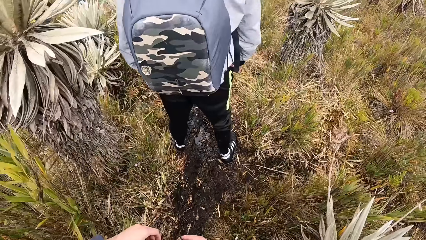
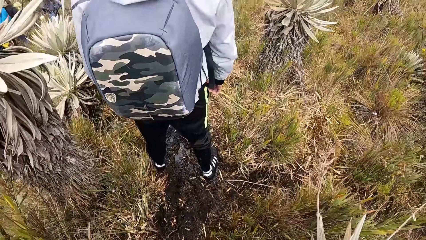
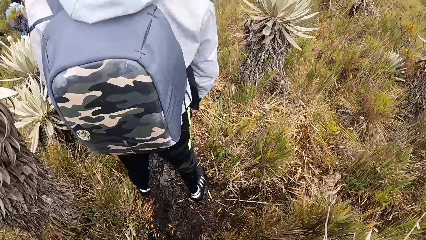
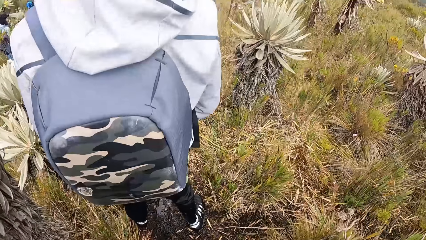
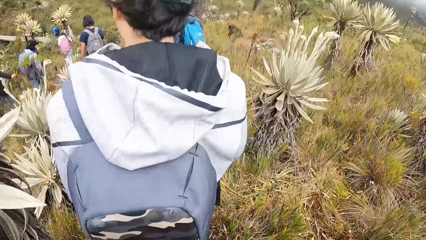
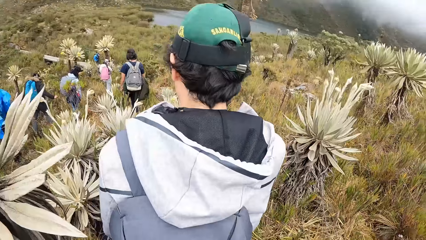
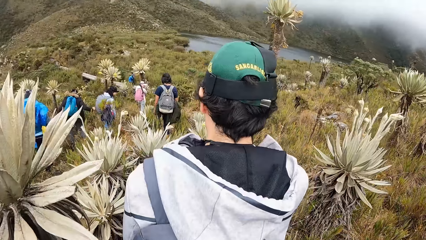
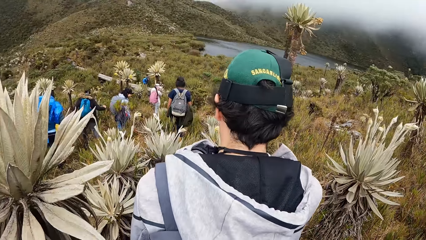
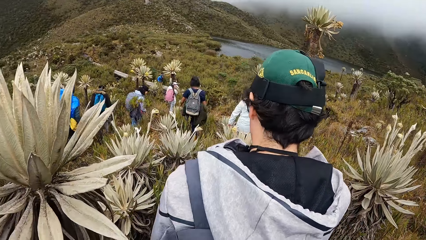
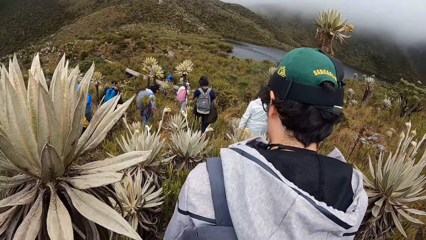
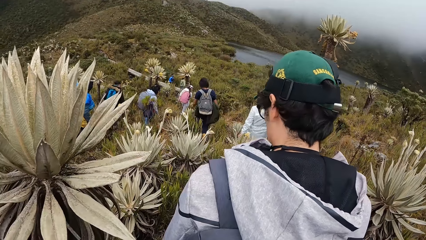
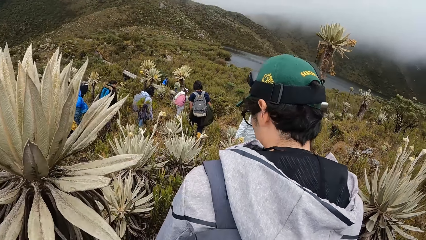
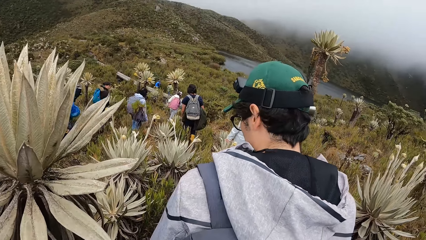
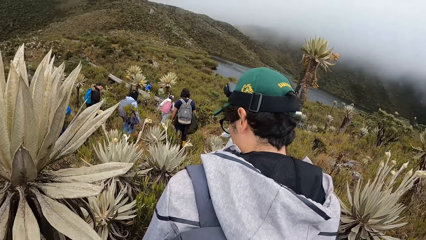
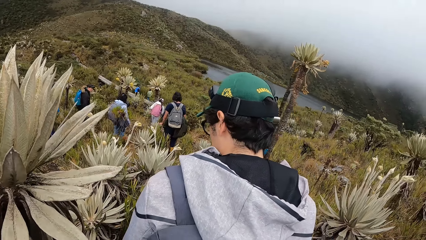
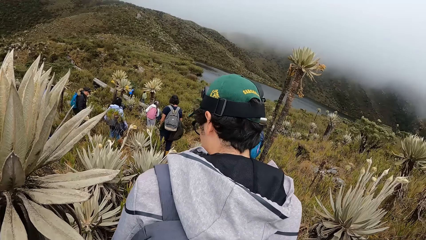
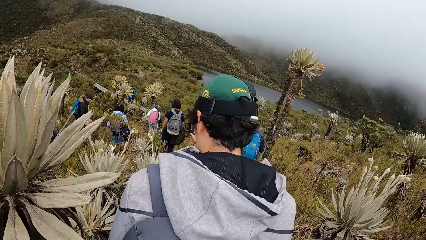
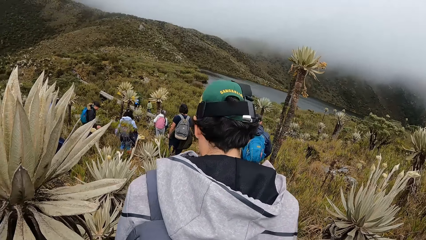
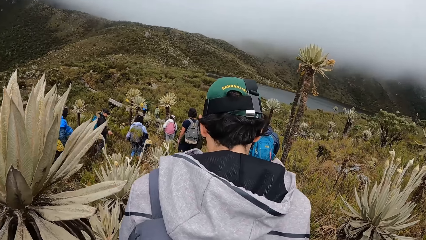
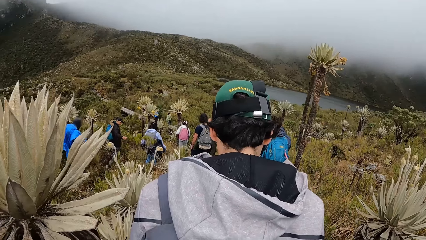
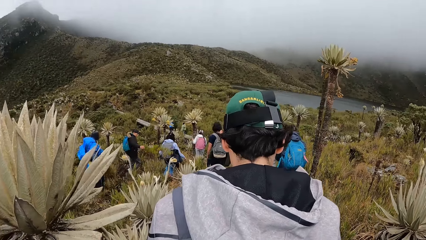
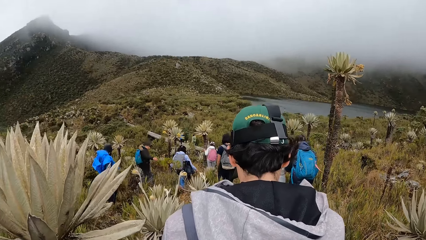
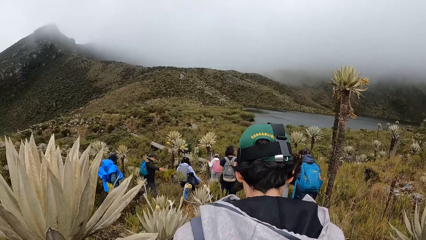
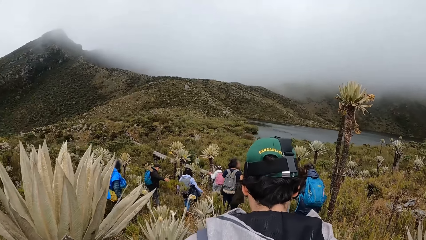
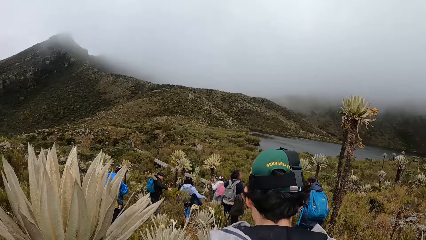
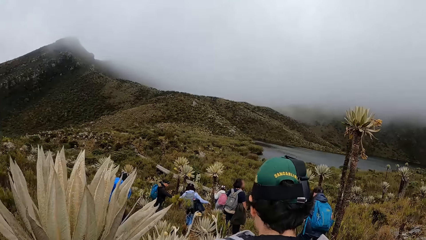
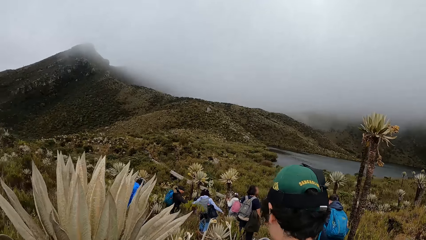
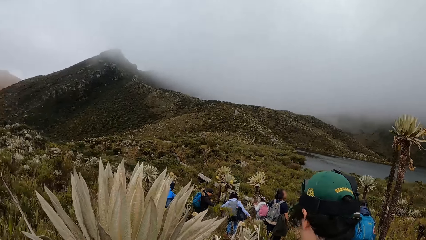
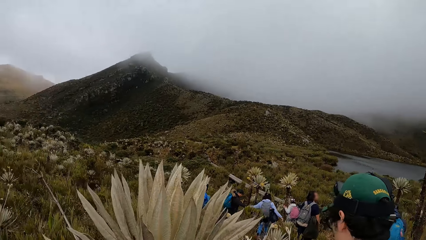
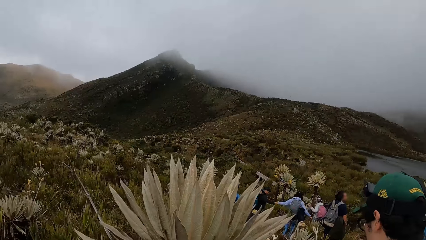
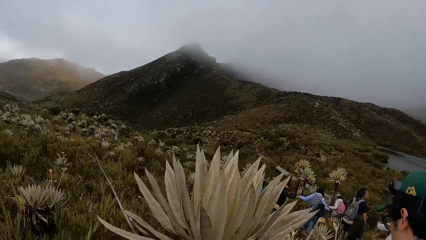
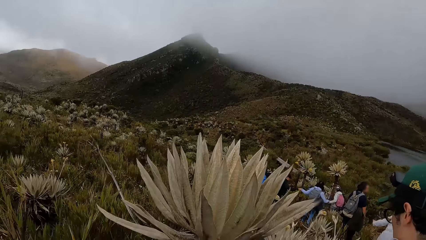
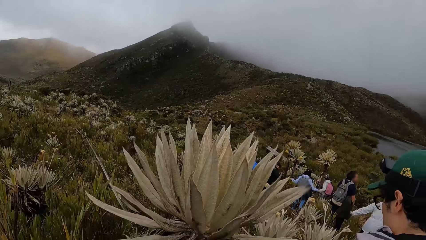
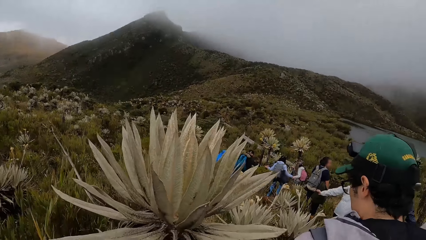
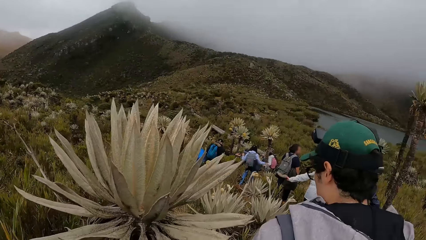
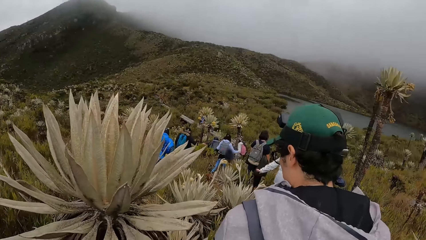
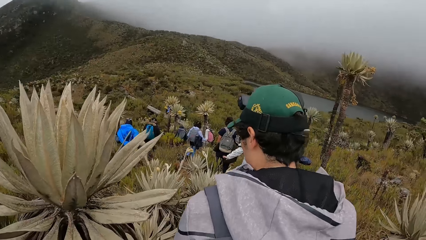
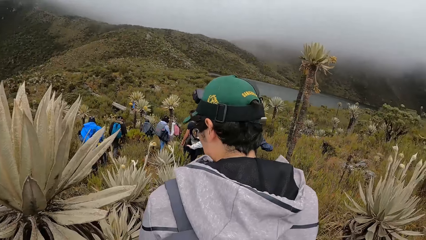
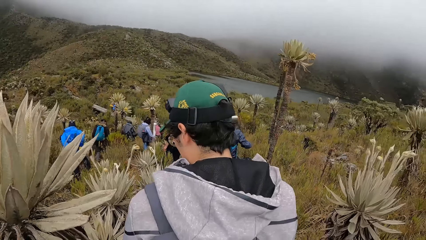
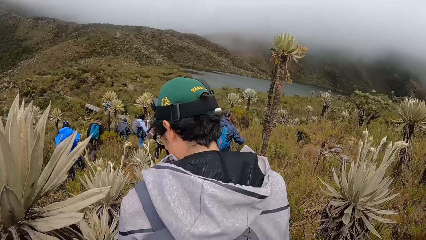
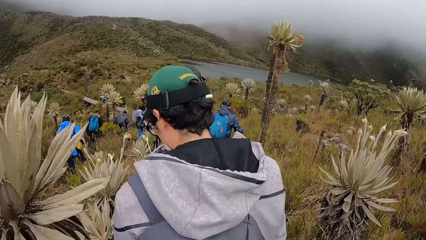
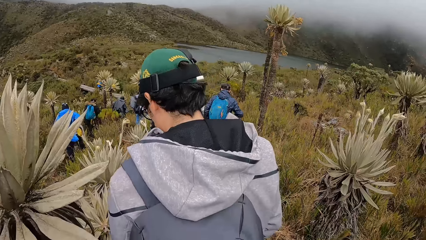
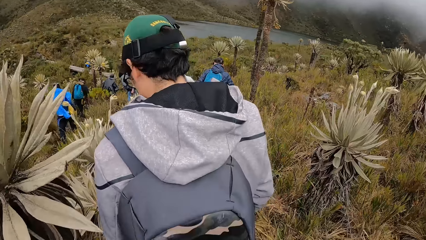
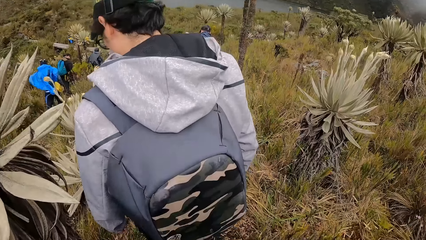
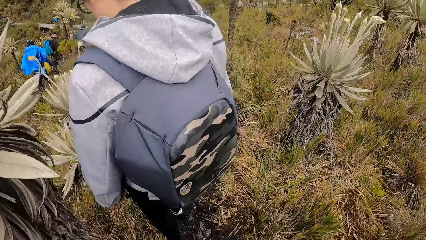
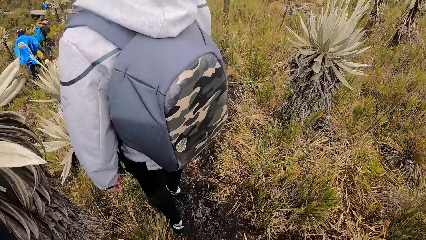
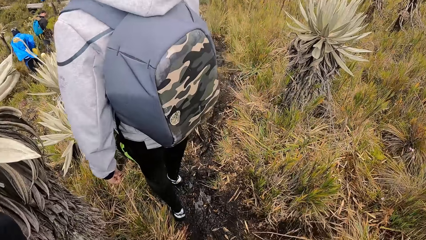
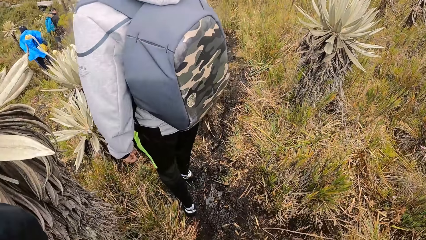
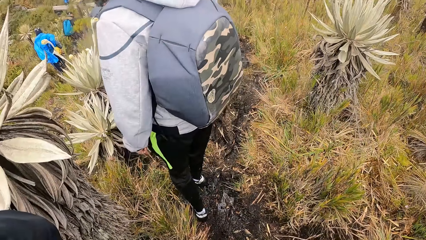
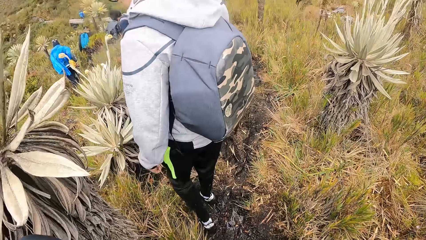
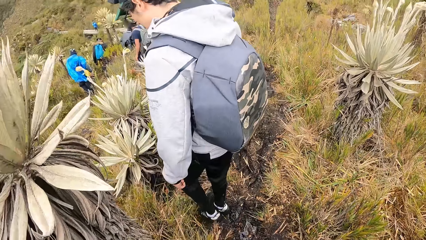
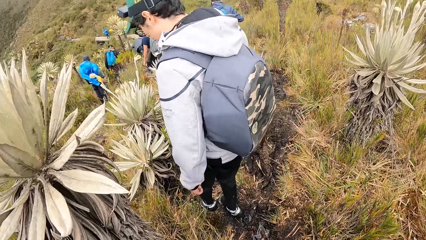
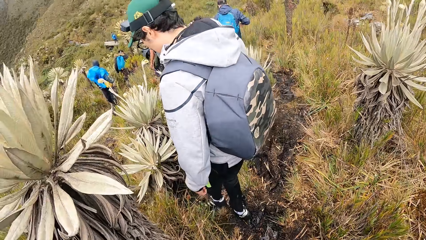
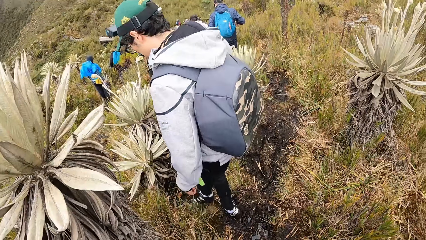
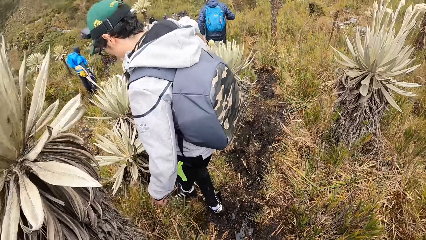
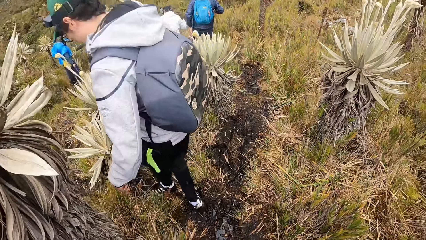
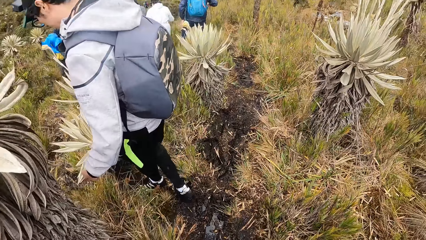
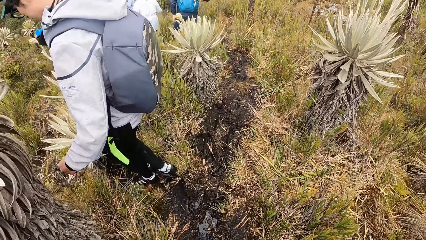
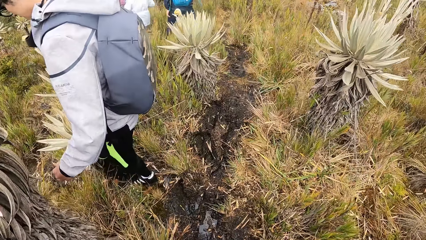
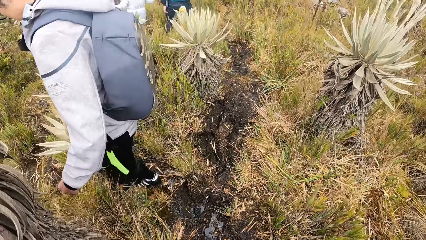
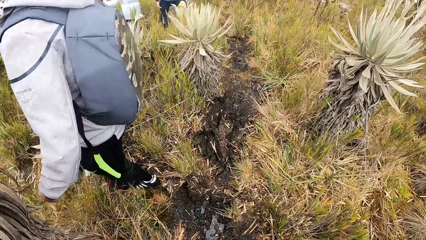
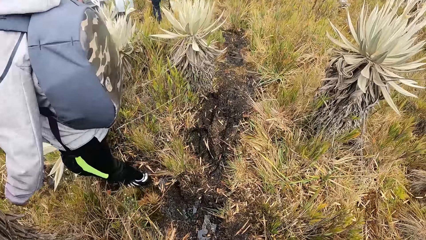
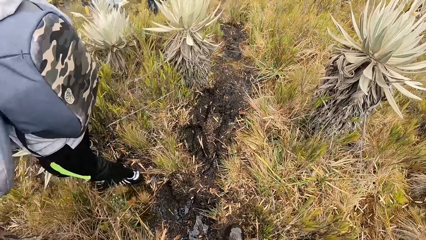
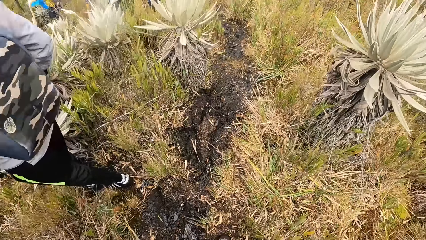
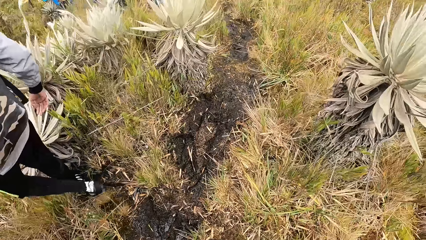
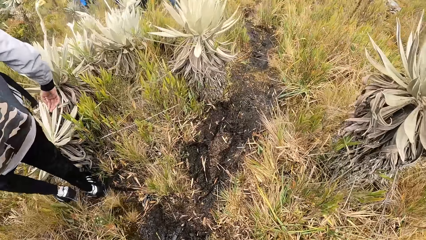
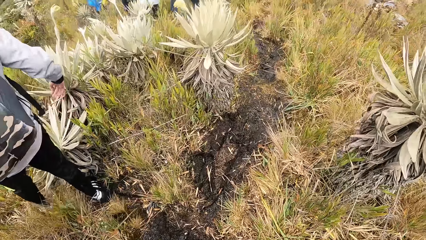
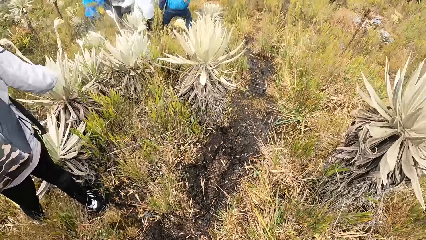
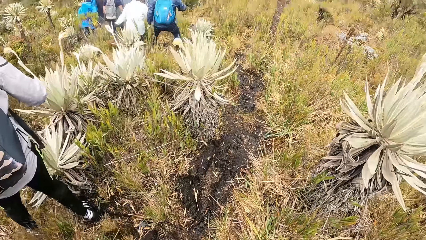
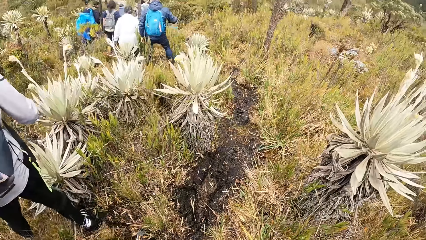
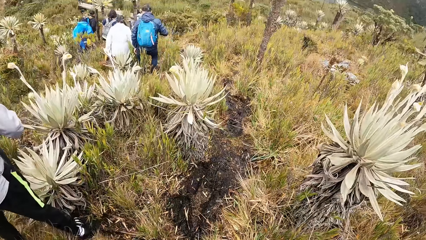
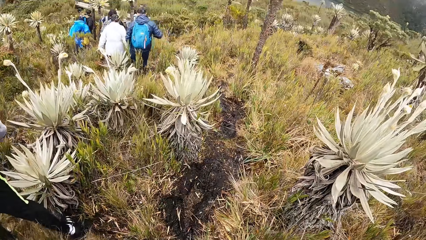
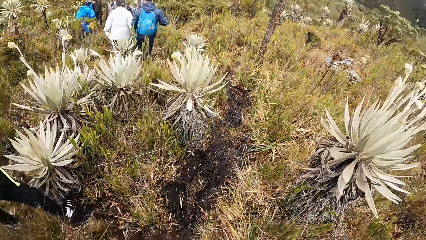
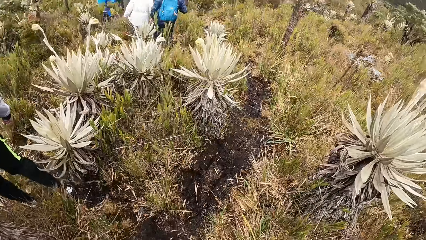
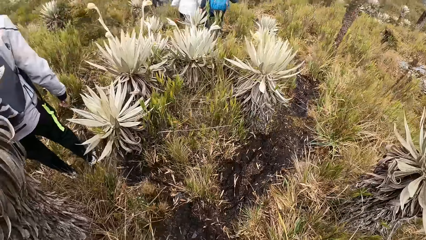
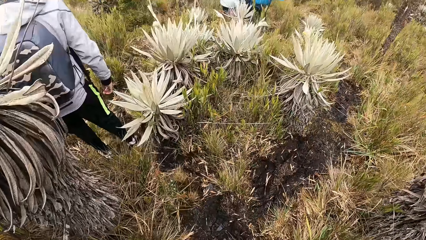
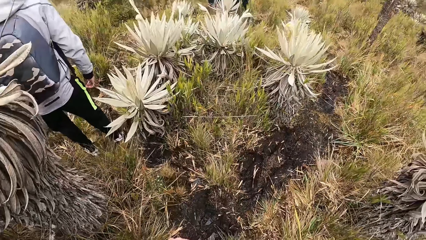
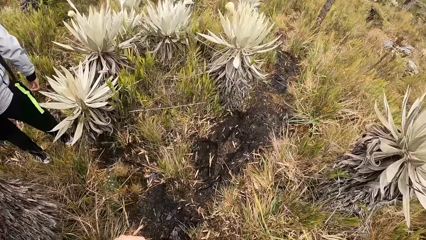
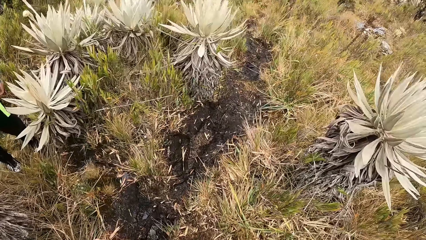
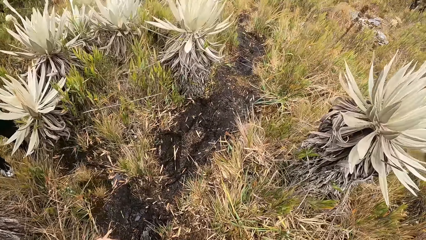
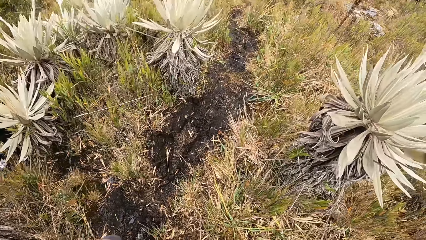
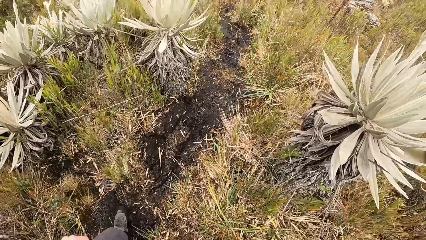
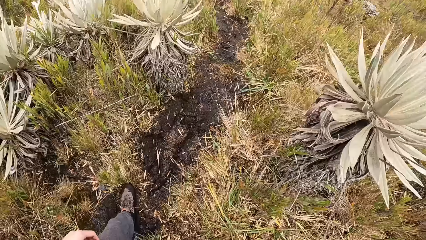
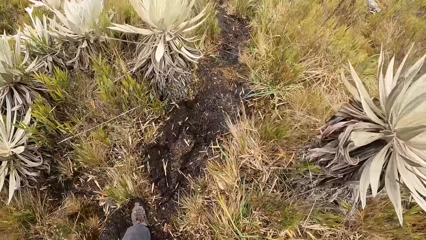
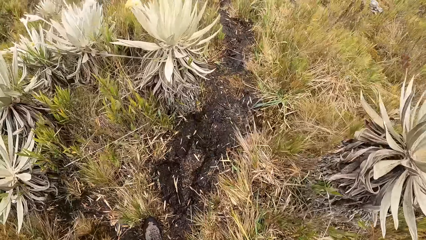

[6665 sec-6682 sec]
The camera wearer stops along the road. They look around nature.
